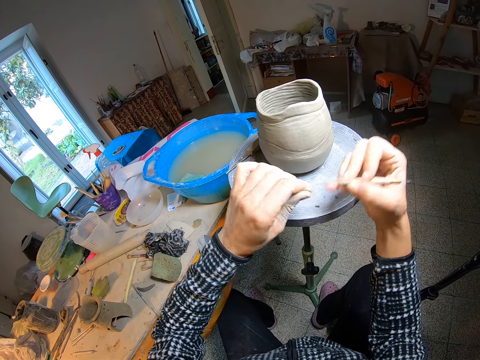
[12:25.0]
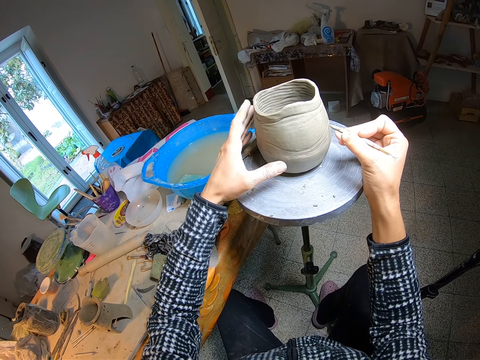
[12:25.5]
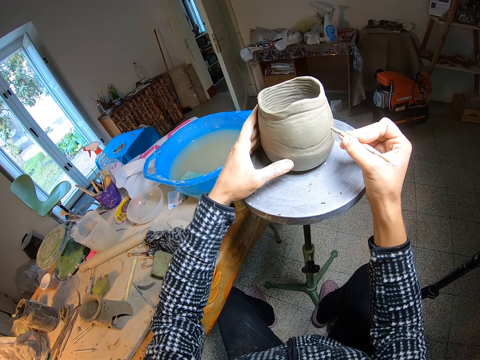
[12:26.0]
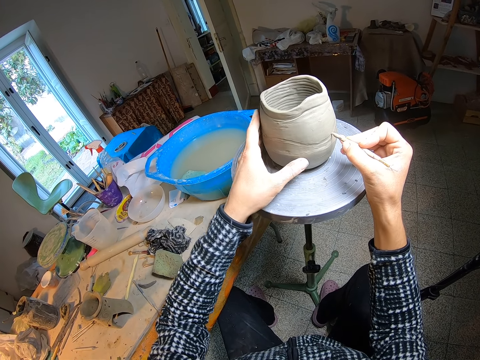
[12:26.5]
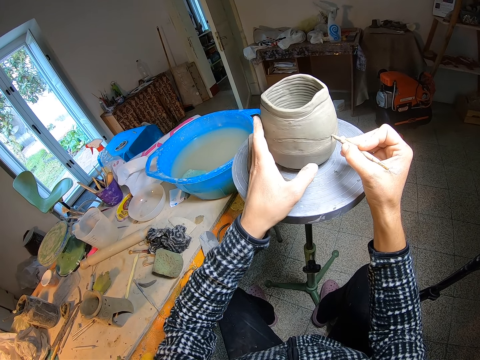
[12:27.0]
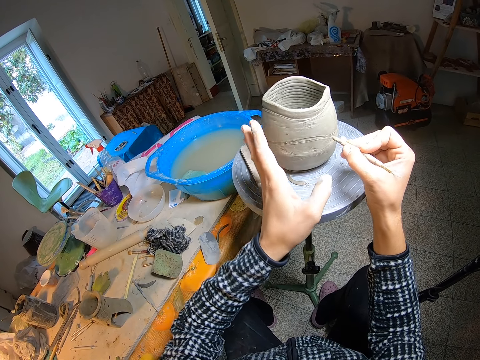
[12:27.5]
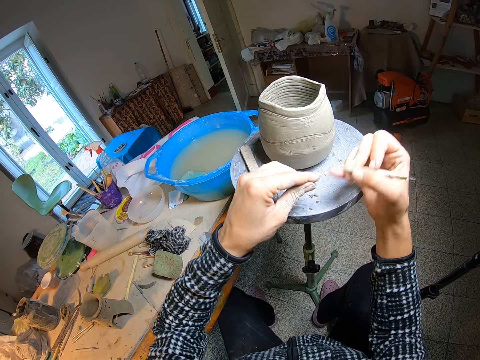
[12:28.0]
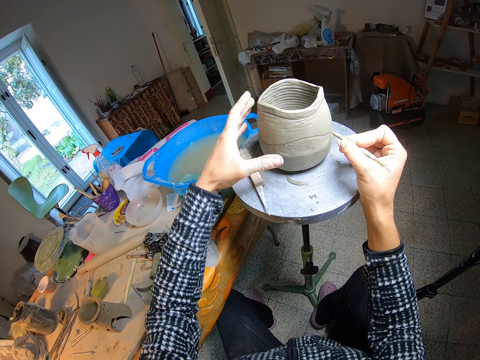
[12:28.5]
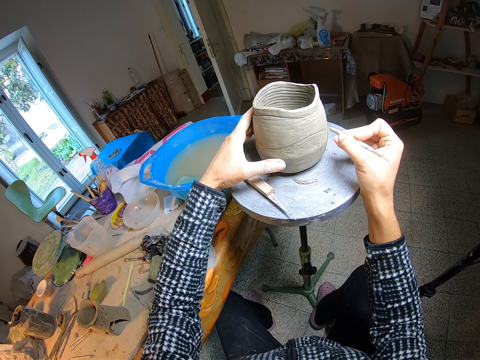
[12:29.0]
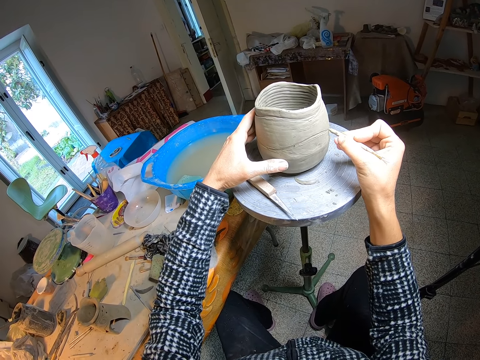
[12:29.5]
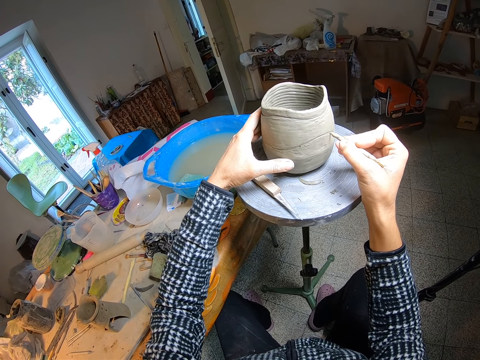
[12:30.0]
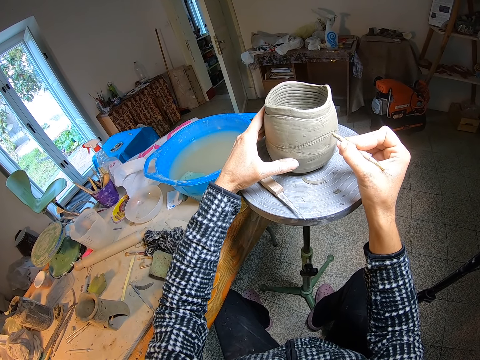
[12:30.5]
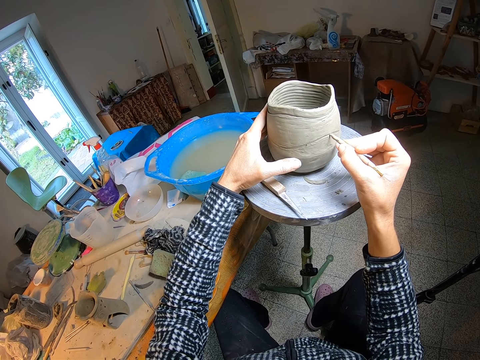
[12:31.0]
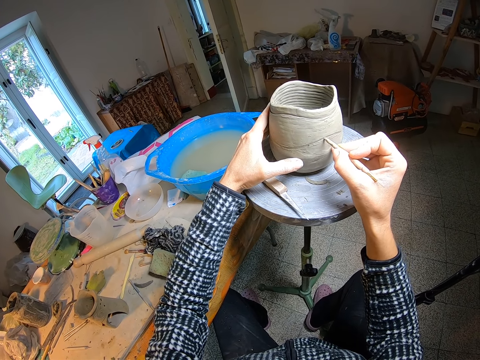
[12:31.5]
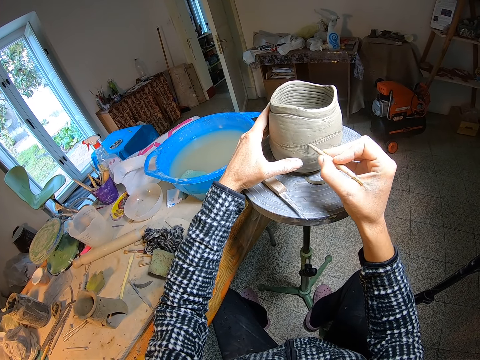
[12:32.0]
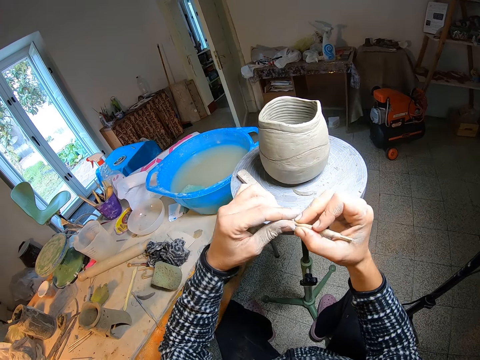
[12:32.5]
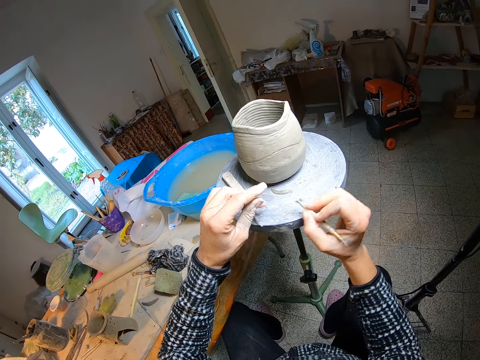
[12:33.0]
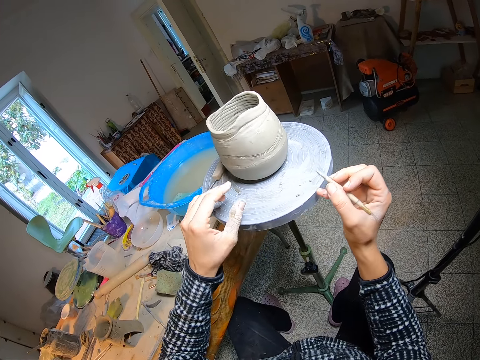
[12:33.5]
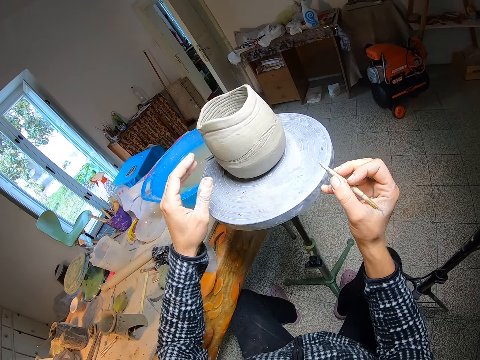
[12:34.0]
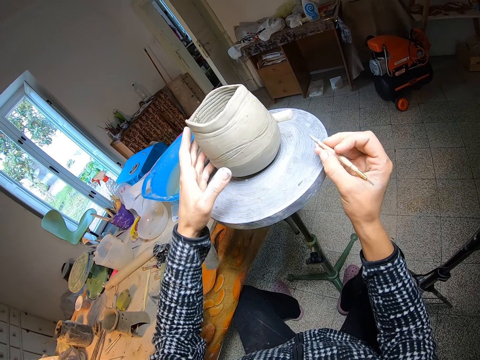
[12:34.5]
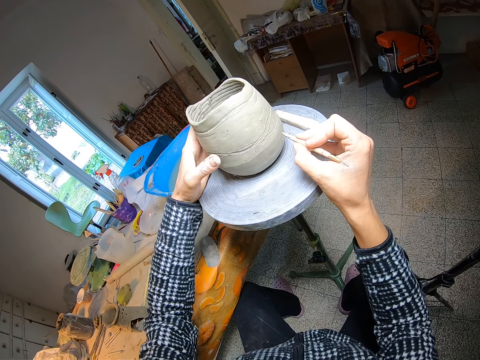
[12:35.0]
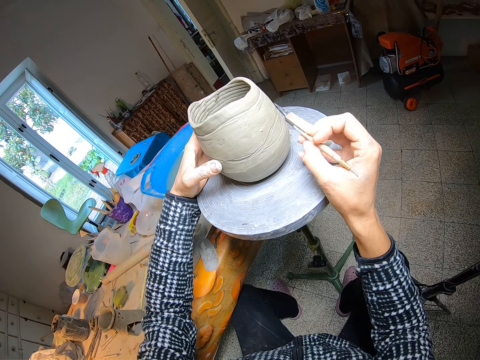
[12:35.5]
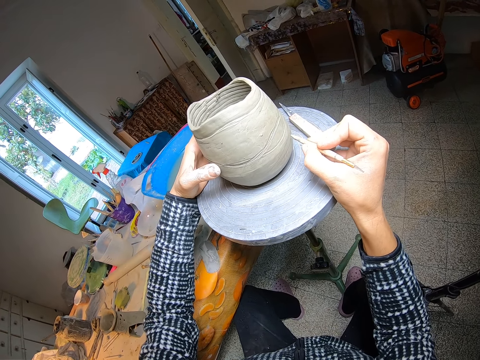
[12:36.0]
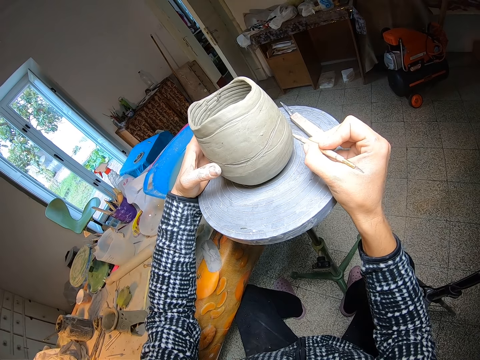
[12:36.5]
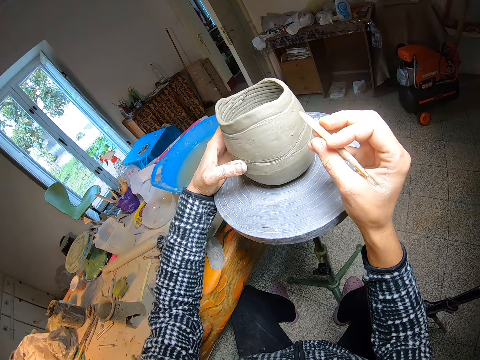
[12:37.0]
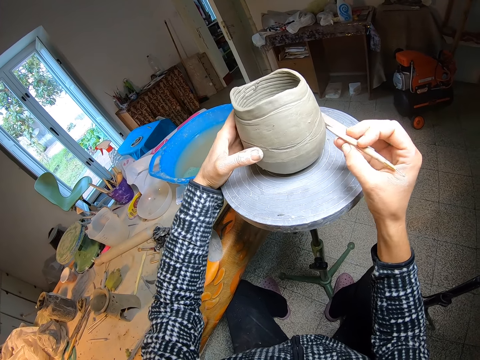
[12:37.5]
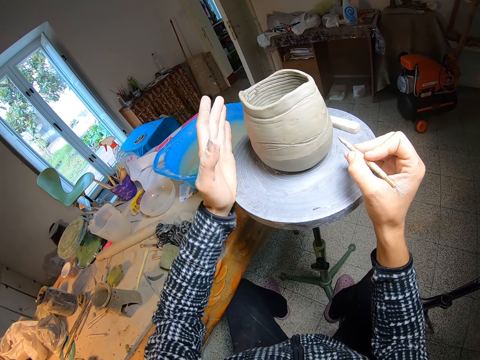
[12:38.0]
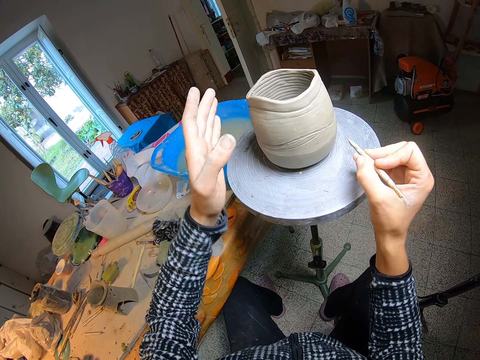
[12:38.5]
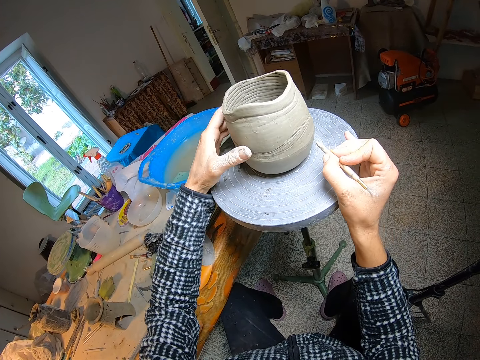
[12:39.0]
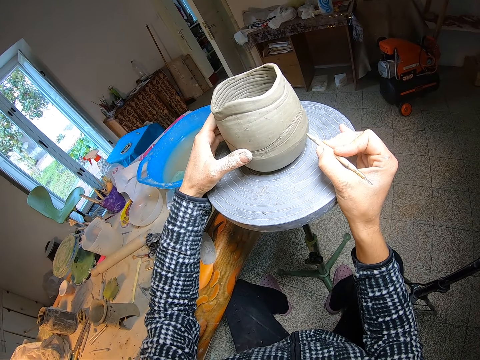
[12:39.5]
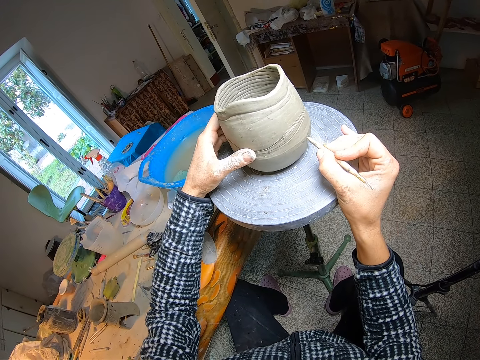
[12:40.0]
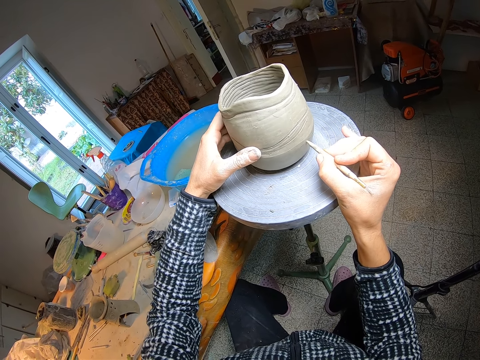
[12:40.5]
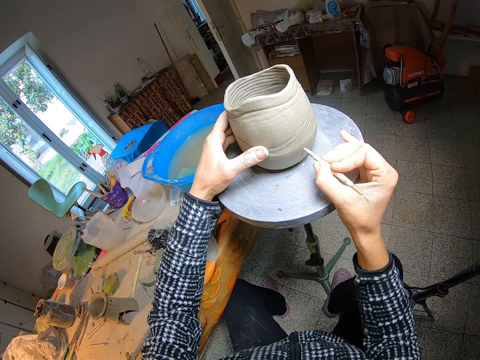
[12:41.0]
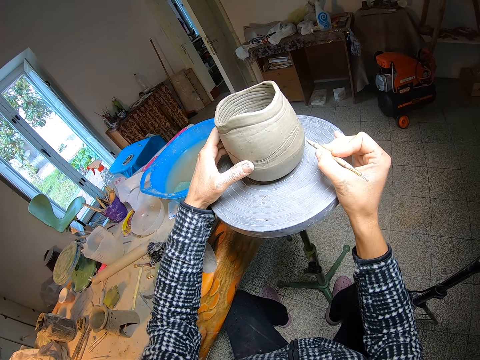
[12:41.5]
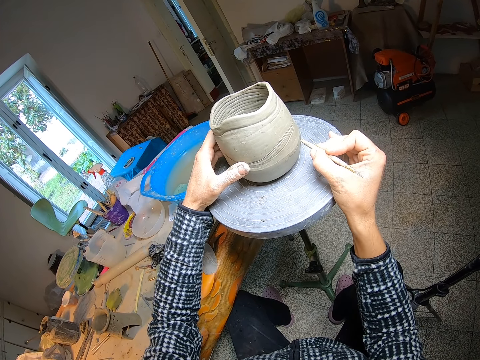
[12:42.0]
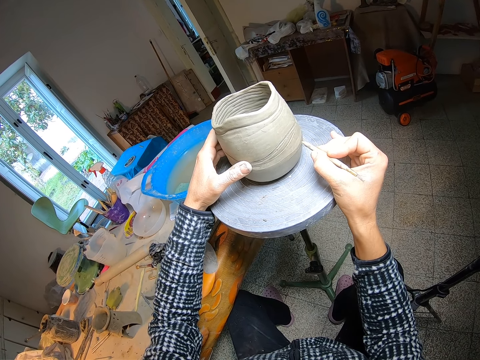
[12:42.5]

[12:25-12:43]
The camera wearer wipes the tip of the needle tool with her left fingers. She turns the pot with her left hand. She lines the pot with the needle tool in her right hand. She wipes the tip of the needle tool with her left fingers. She turns the pottery wheel with her right hand. She holds the pot with her left hand. She lines the pot with the needle tool in her right hand. She wipes the tip of the needle tool with her left fingers. She turns the pottery wheel with her right hand. She turns the pottery wheel with her left hand. She holds the pot with her left hand. She turns the pottery wheel with her left hand. She holds the pot with her left hand. She wipes the tip of the needle tool with her left fingers. She turns the pot with her left hand.

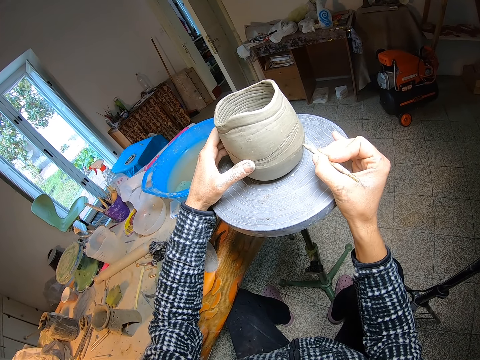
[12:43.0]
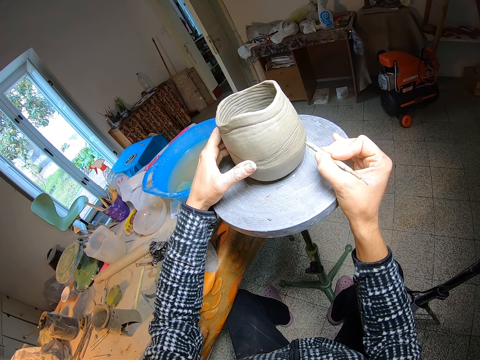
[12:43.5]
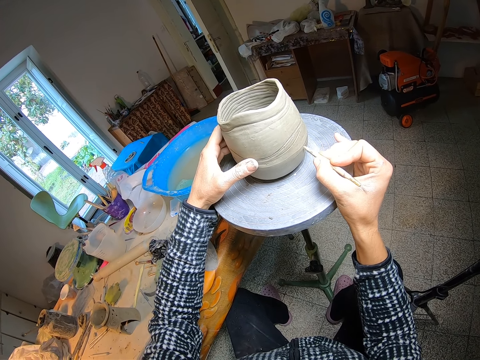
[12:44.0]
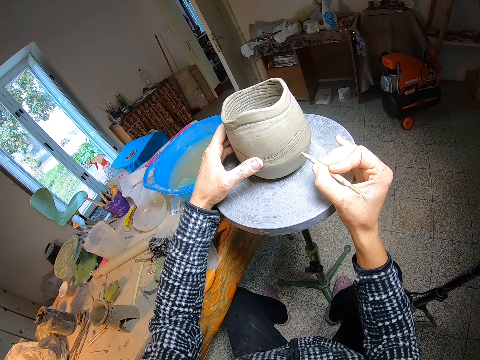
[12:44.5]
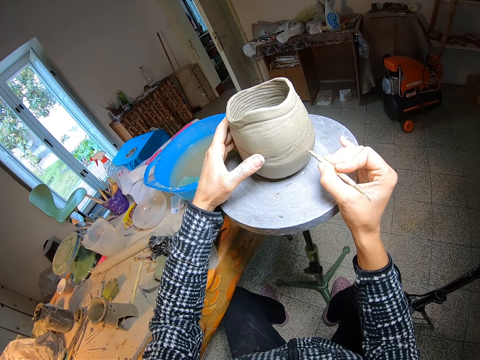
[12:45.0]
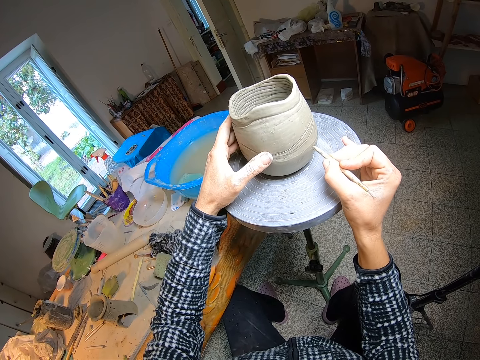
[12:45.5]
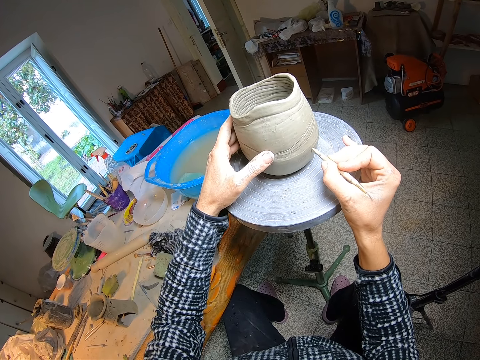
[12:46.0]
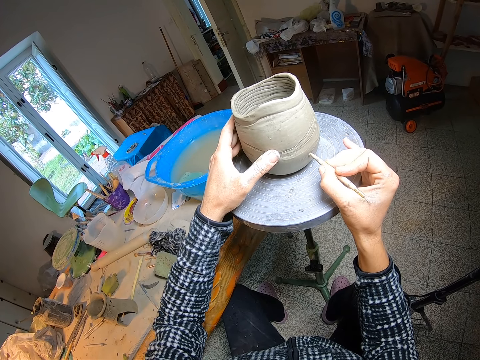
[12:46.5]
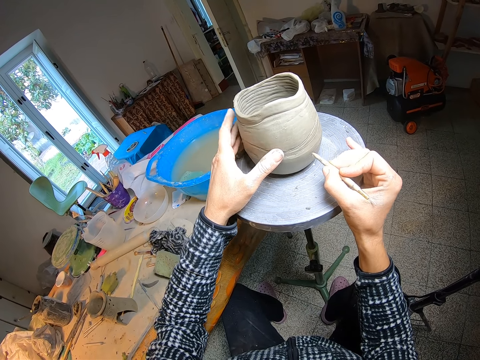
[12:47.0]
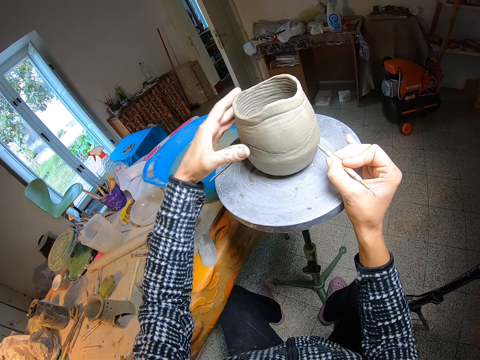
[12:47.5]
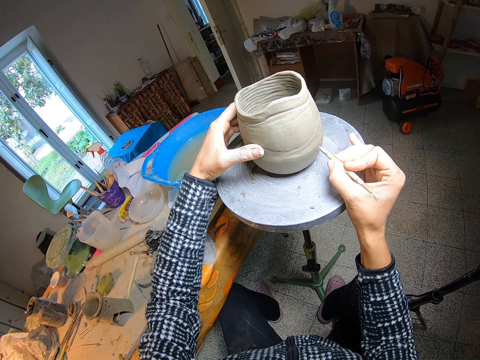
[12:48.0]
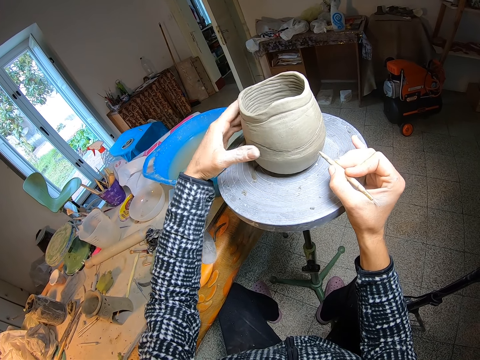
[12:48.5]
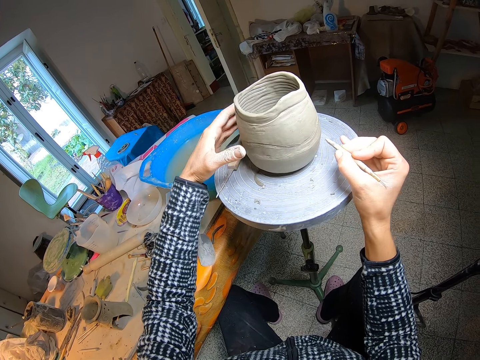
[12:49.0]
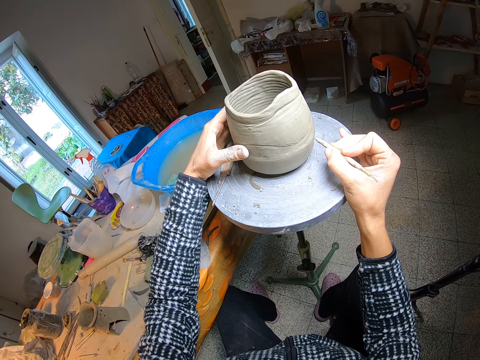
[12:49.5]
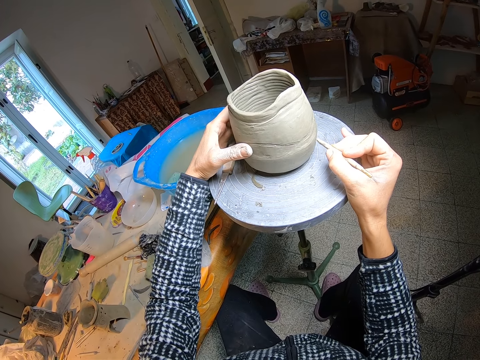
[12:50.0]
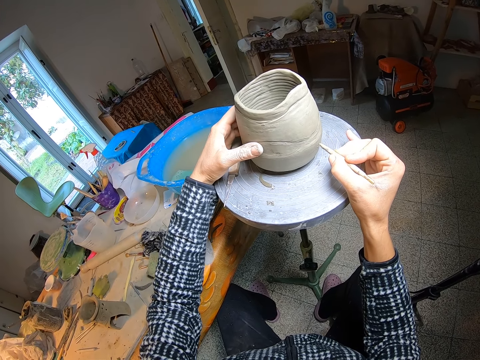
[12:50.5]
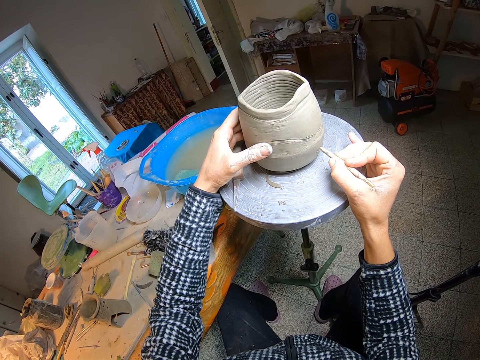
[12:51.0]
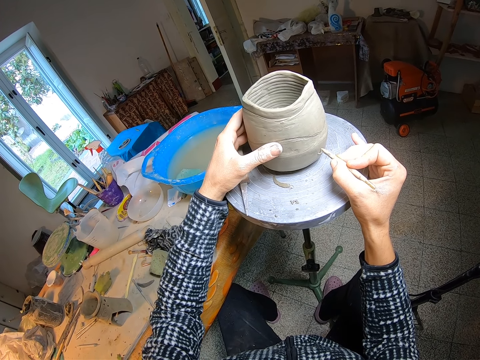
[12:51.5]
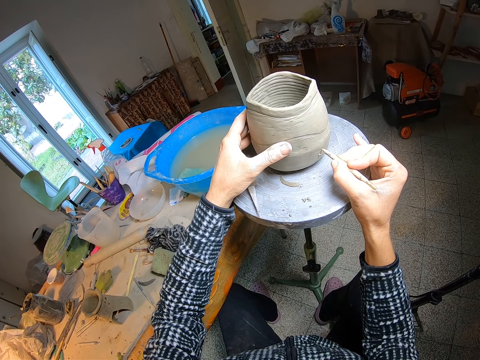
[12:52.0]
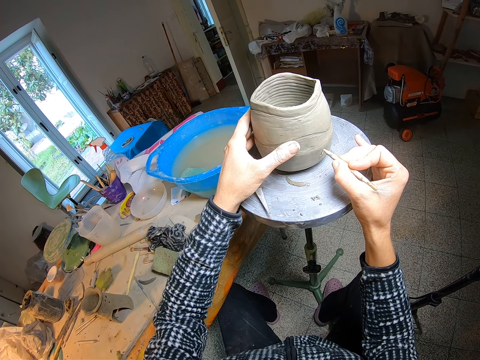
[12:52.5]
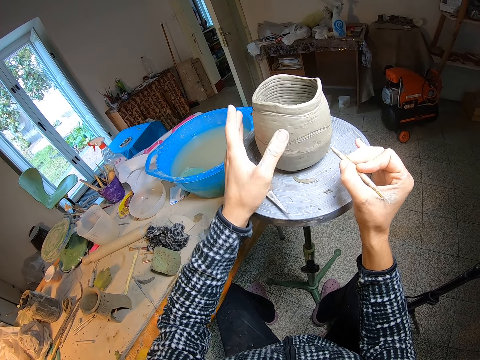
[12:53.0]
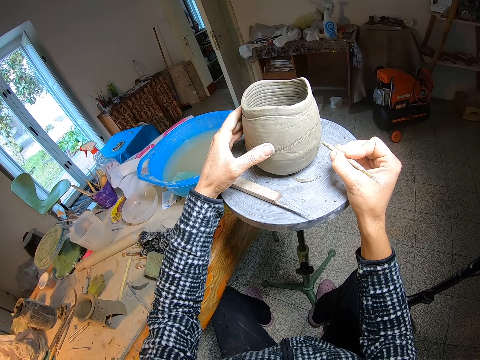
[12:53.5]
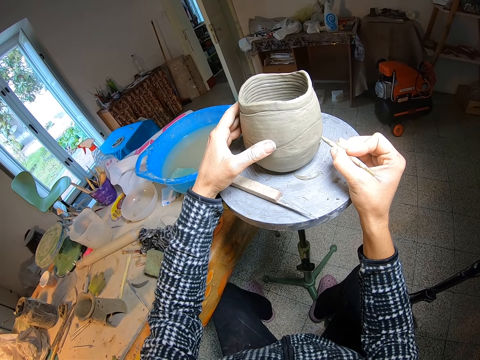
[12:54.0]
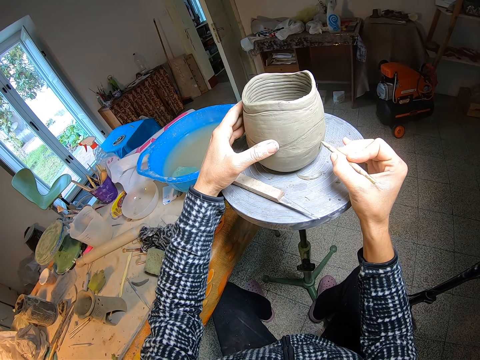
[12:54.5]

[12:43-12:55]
The camera wearer turns the pot with her left hand. She turns the pottery wheel with her right hand. She turns the pot with her left hand. She is making lines on the pot. She turns the pottery wheel with her left hand.
